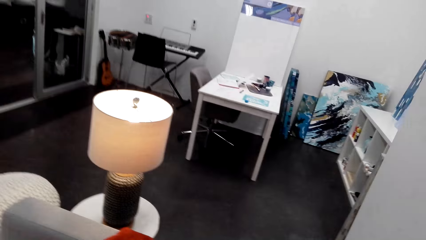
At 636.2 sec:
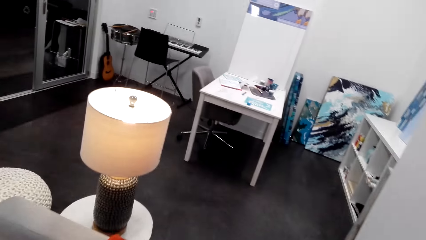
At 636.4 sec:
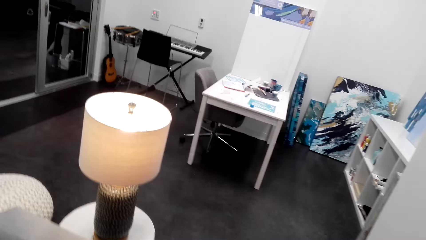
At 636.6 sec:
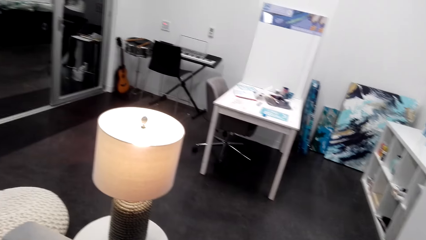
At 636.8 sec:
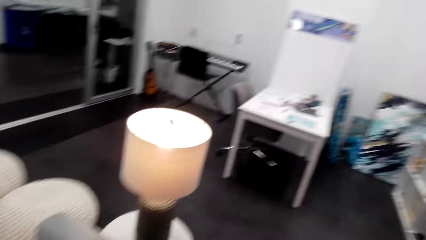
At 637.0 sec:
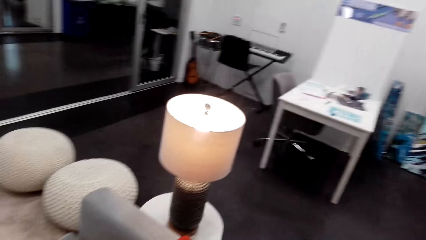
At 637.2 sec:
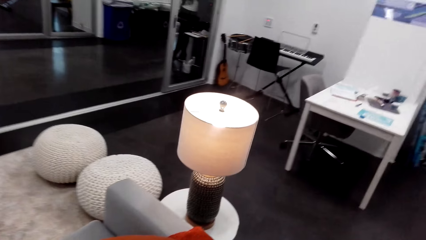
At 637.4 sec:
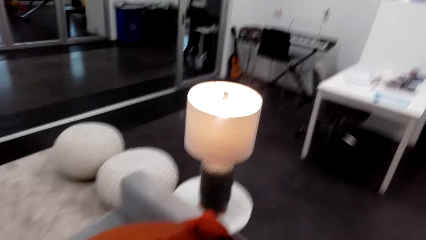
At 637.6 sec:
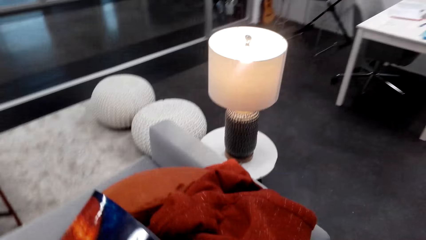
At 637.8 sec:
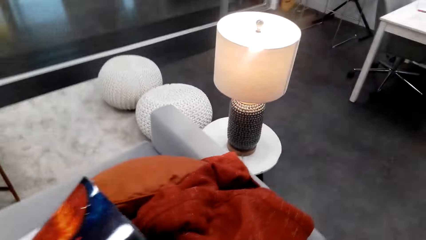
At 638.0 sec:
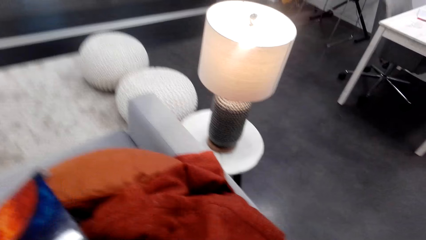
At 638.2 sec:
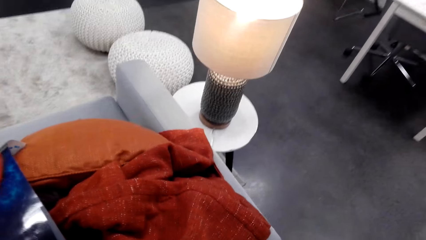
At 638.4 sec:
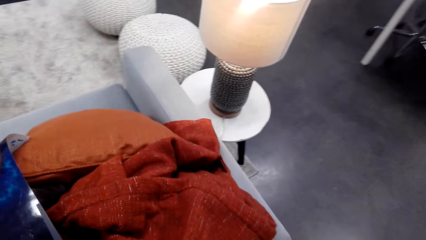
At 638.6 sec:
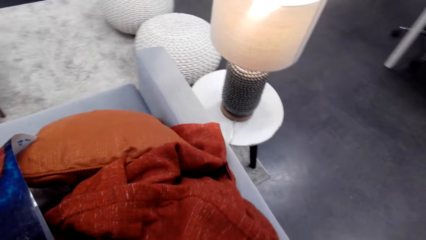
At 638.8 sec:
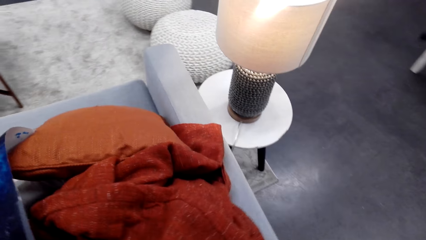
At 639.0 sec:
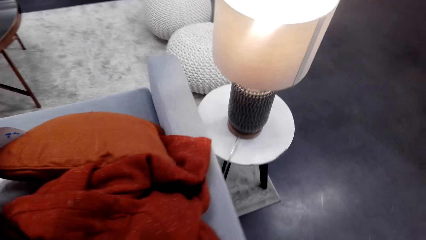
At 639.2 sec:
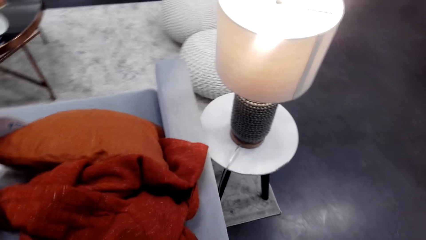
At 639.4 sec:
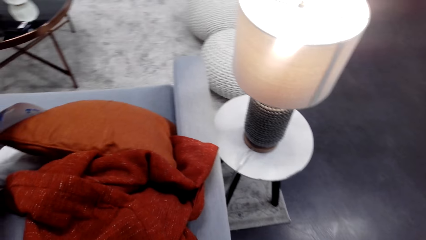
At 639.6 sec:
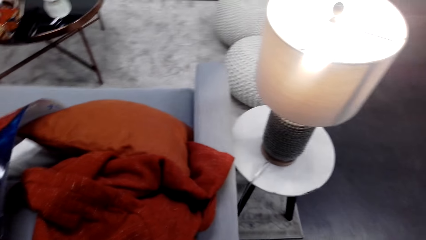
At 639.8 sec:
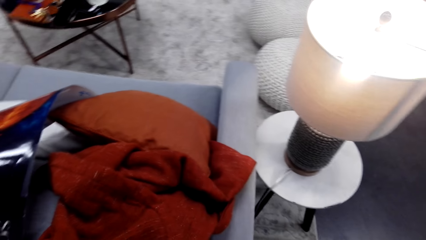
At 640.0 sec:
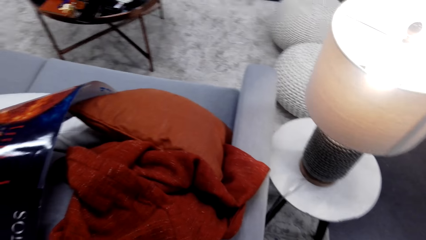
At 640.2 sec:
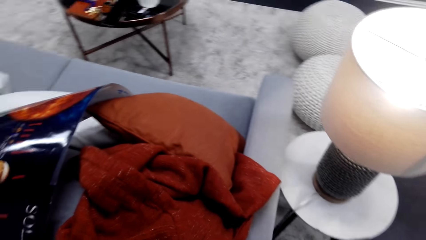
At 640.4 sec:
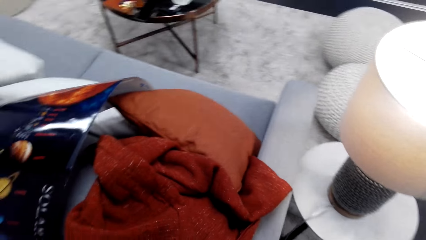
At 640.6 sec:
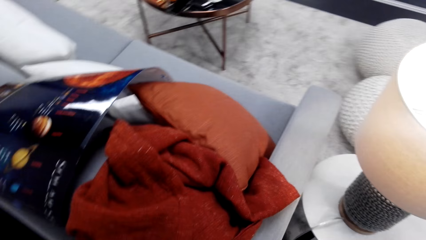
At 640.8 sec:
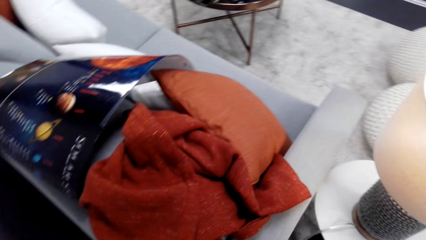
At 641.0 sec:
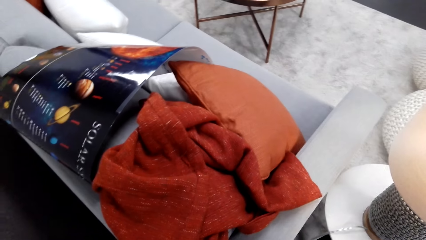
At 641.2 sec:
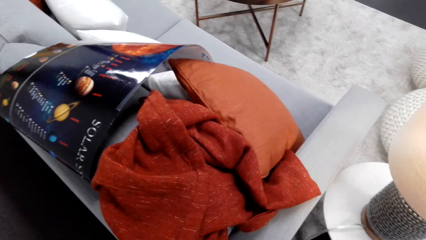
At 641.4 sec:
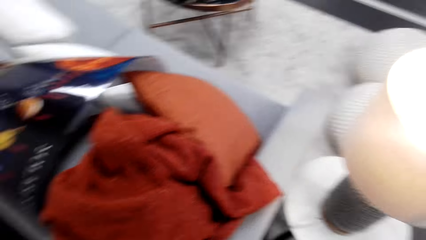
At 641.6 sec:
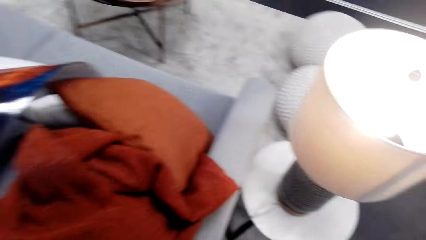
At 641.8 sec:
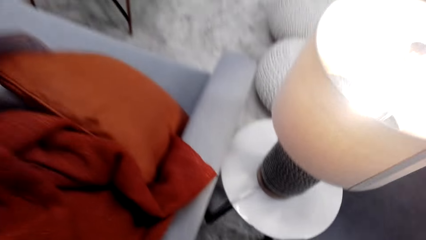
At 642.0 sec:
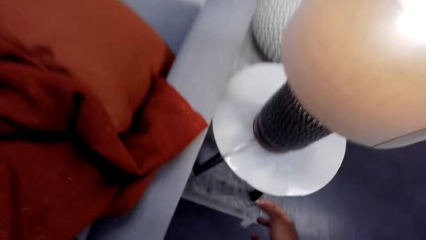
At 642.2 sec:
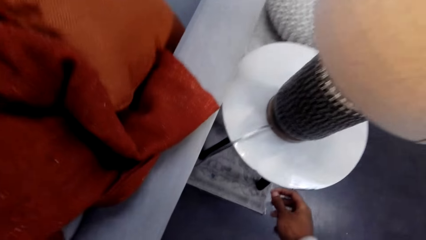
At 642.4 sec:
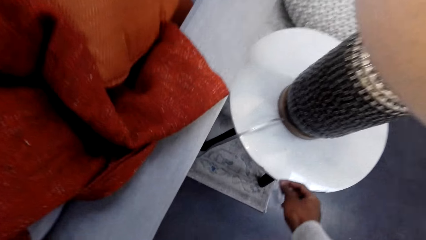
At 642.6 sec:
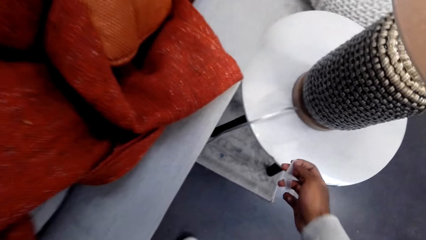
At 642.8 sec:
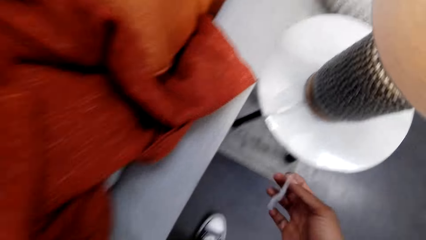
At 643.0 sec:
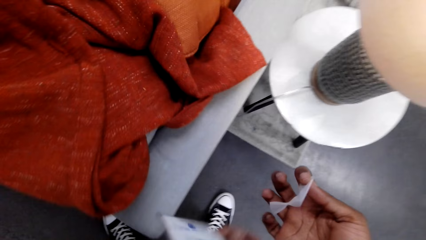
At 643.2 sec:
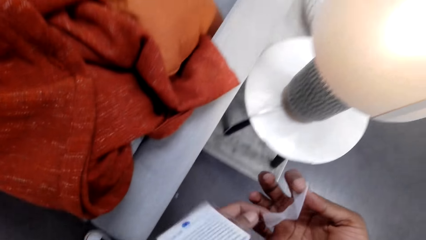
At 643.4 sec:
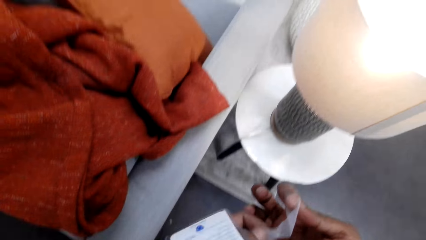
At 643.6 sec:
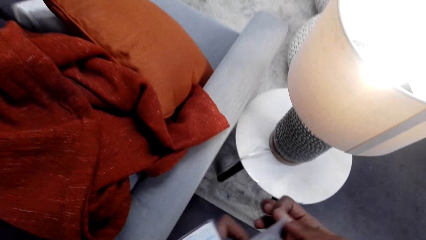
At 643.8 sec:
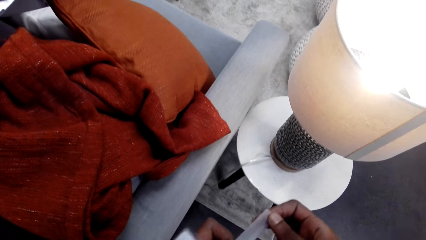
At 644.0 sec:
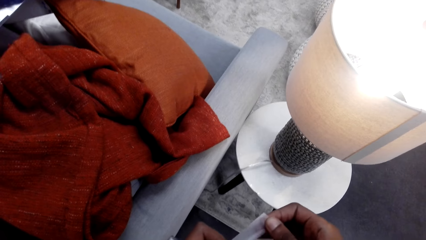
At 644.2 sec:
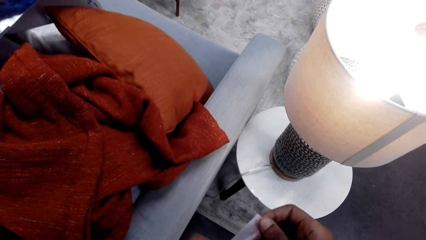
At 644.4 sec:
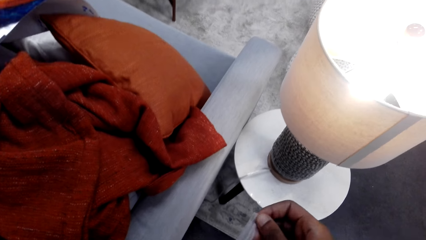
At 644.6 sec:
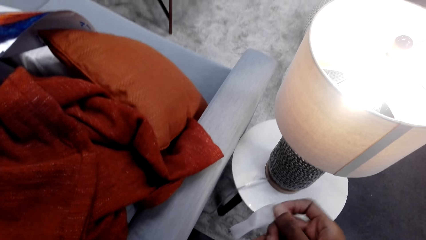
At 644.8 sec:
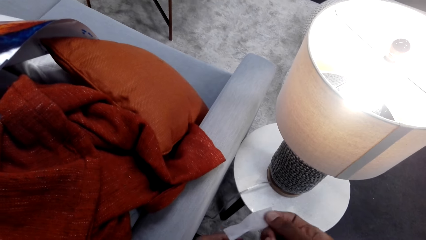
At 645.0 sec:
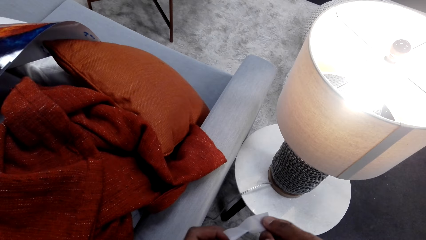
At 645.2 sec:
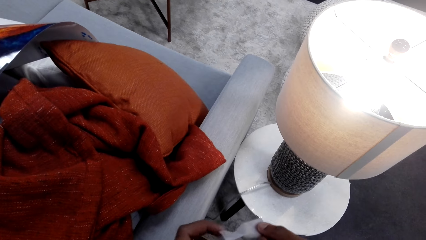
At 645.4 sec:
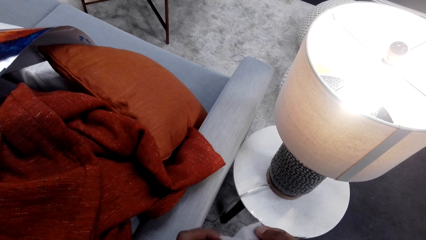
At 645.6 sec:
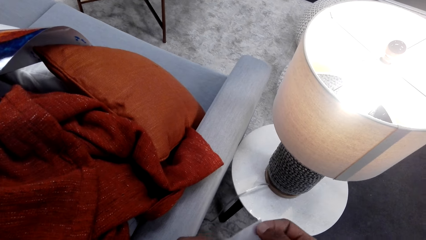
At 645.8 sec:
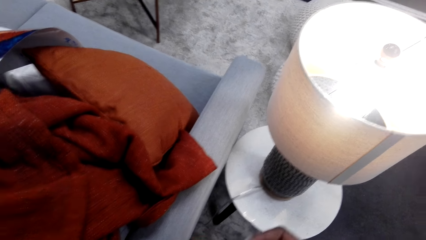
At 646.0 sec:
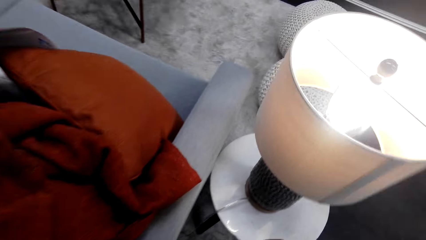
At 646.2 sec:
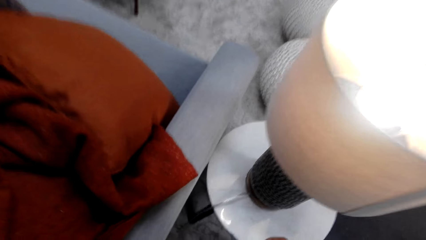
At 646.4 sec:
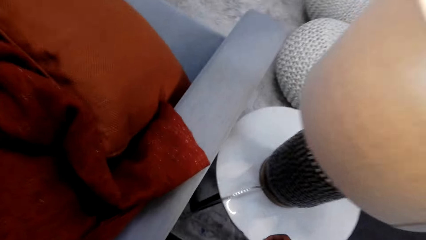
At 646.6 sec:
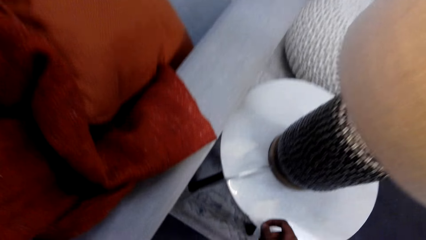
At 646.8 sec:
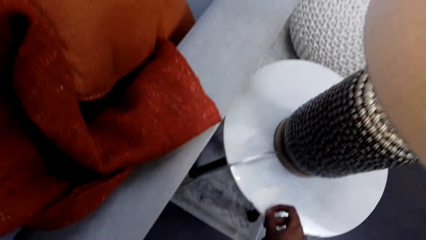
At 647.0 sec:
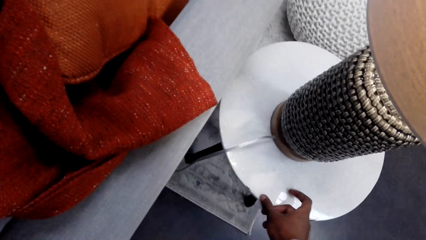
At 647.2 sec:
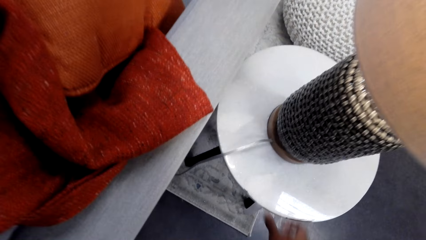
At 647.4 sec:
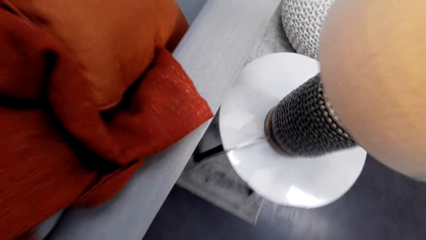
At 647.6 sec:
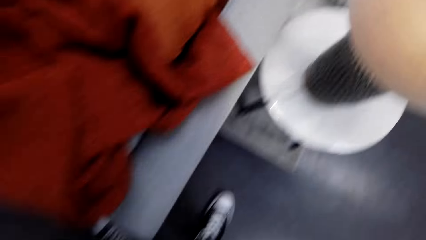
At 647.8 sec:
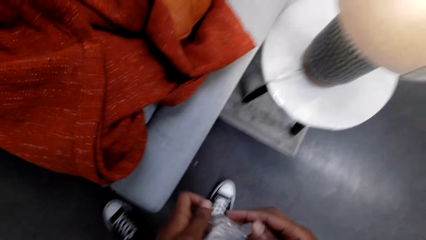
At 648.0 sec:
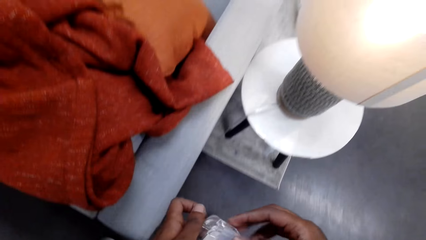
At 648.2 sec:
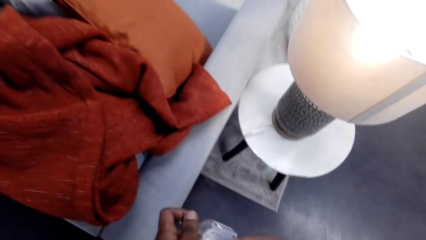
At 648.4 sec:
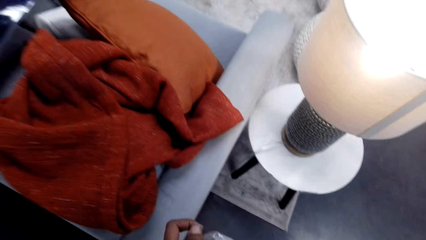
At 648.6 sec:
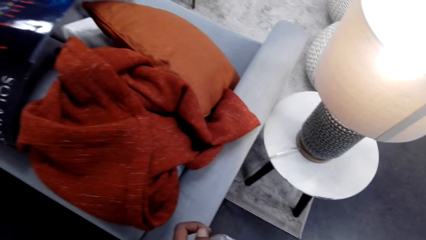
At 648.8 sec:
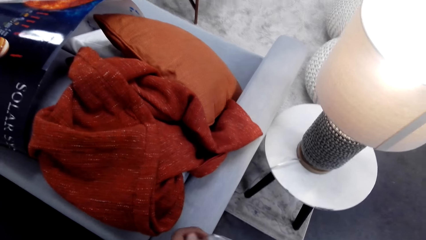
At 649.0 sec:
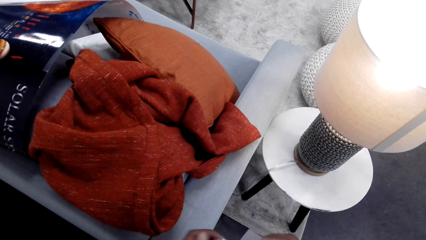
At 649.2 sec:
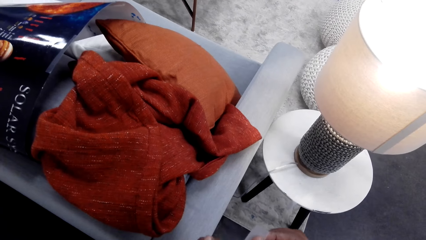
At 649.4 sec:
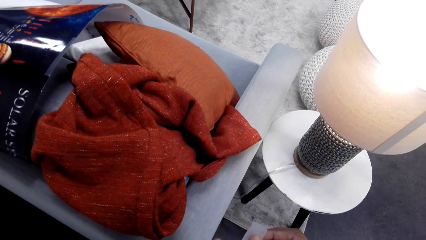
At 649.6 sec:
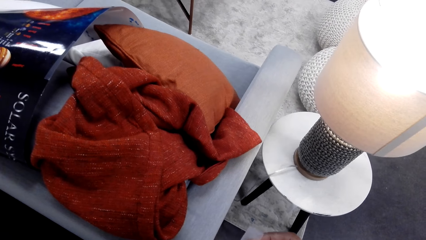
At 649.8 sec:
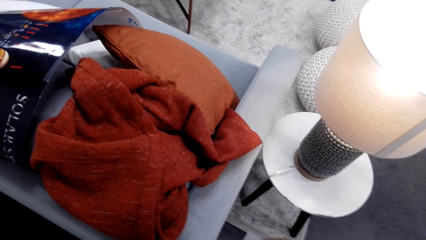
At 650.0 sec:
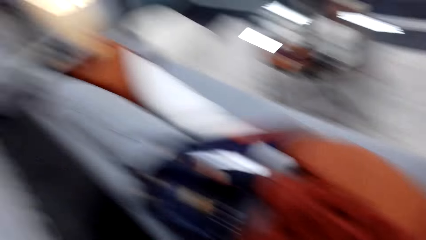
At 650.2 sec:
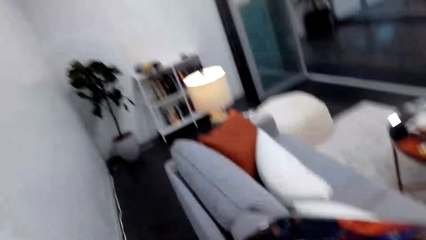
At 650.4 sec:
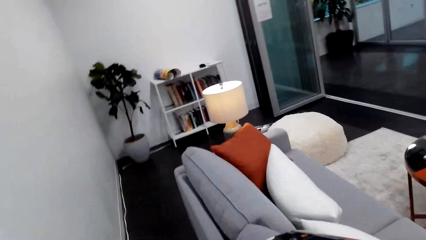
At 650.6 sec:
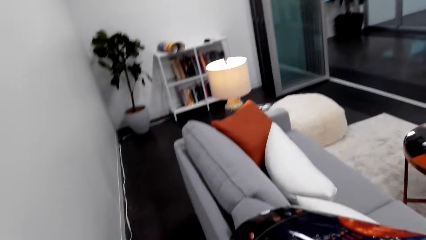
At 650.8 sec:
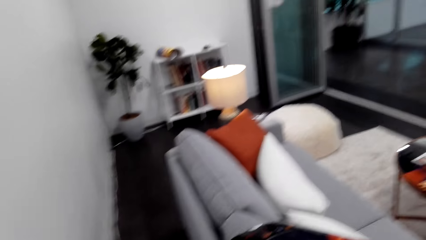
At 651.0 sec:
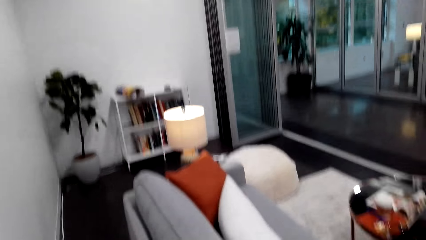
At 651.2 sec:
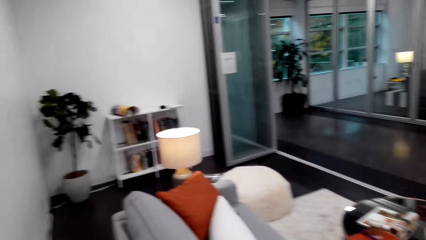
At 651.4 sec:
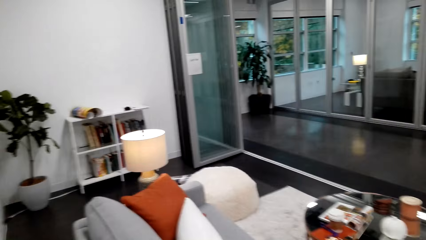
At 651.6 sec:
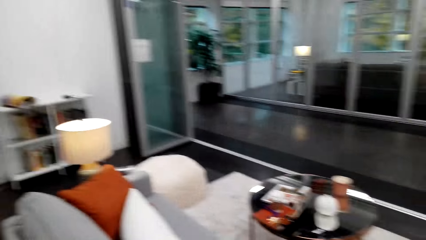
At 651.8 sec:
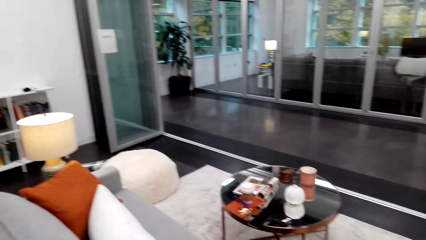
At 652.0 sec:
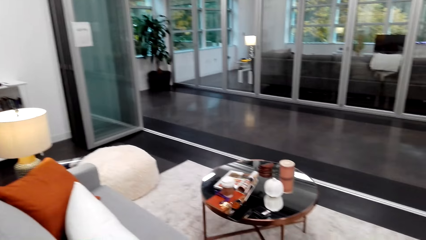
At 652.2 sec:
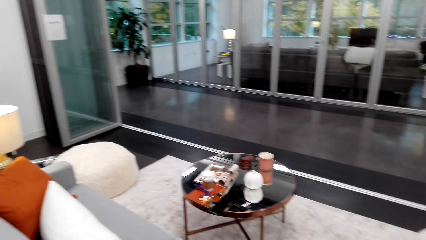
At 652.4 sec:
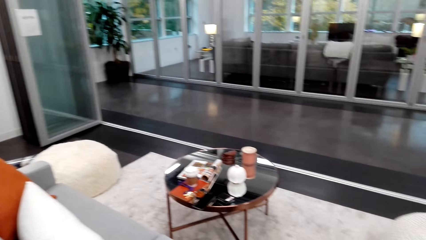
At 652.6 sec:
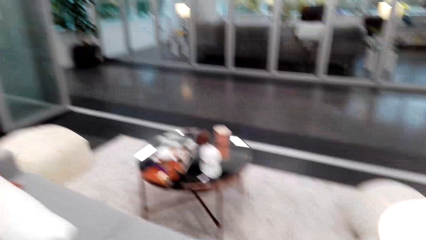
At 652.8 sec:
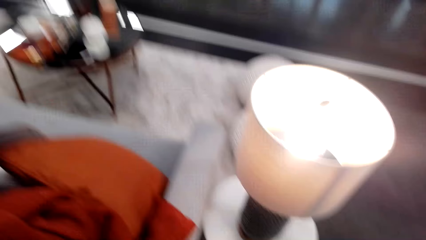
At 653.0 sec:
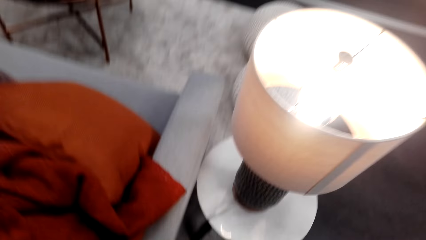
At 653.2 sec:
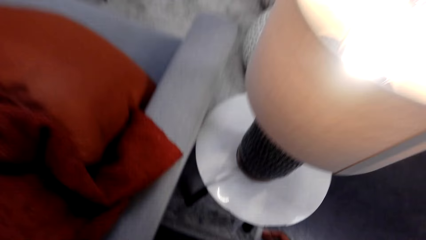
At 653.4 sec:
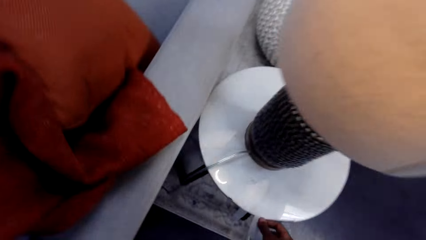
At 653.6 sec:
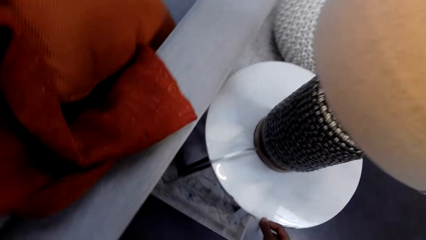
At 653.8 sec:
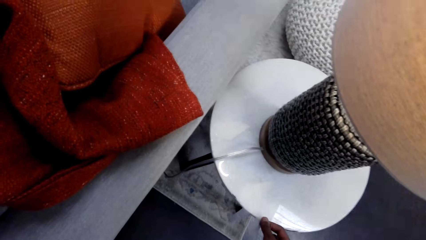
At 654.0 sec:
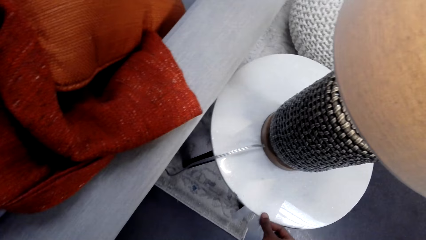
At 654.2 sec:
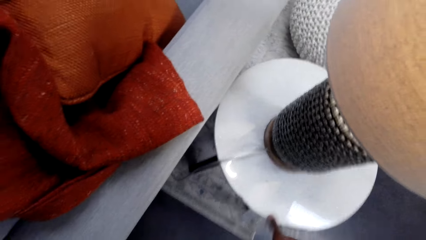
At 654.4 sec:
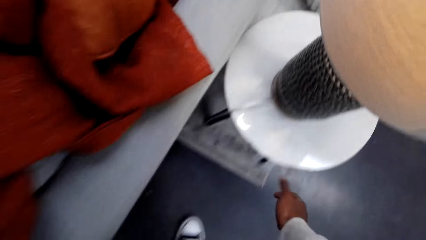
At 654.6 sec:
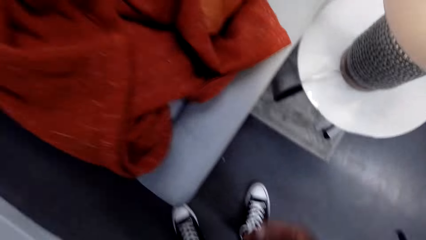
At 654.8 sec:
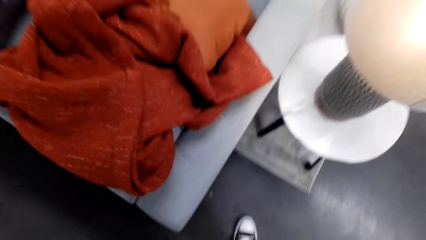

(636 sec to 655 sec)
The camera wearer places the paper picture on a chair. They cut the sellotape. They look around. They walk towards a table lamp. They place sellotape on a table. They unfold the sellotape. They pull the sellotape from the table. They place the sellotape on the table. They cut the sellotape. They look around the house. They place the sellotape on the table.
